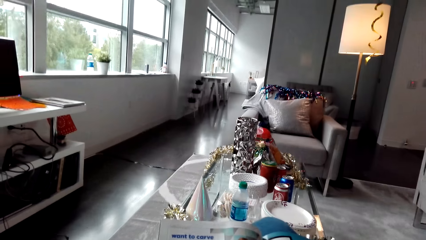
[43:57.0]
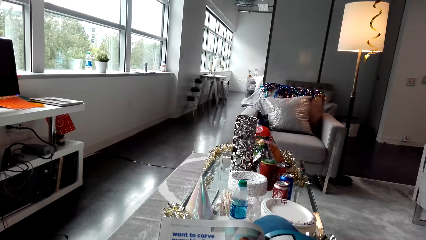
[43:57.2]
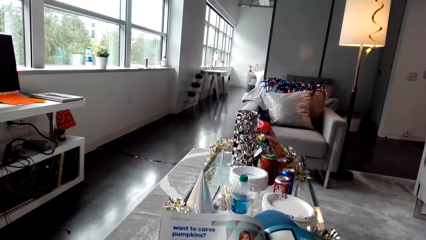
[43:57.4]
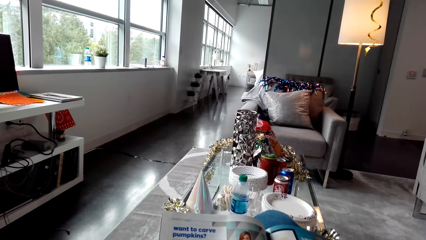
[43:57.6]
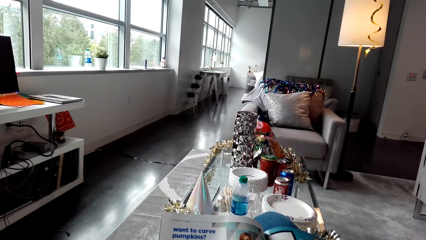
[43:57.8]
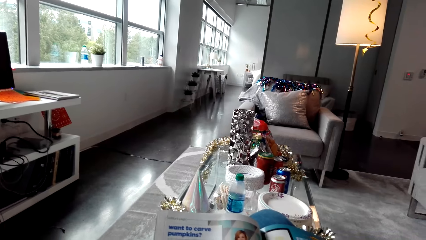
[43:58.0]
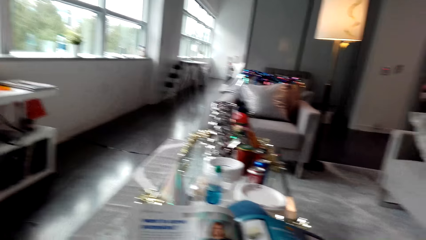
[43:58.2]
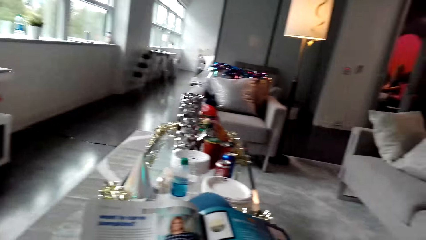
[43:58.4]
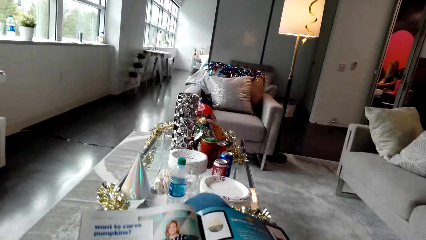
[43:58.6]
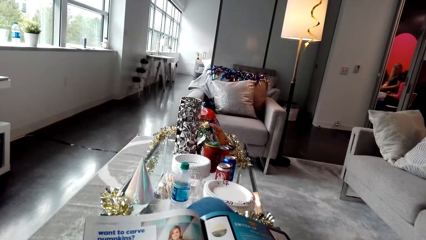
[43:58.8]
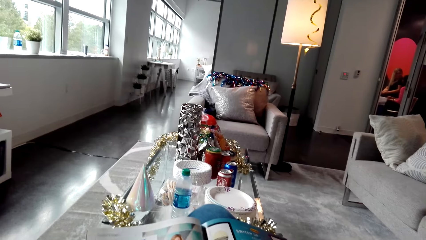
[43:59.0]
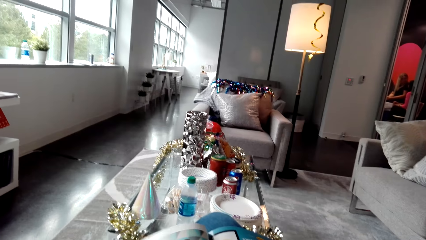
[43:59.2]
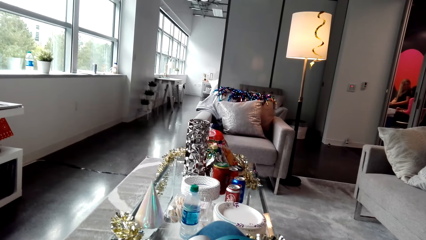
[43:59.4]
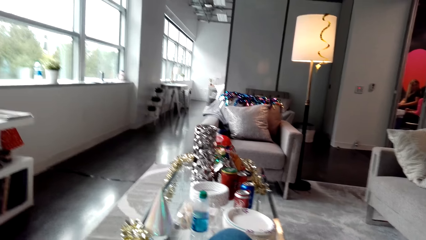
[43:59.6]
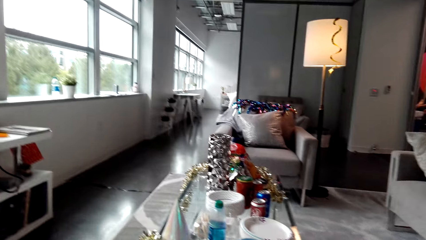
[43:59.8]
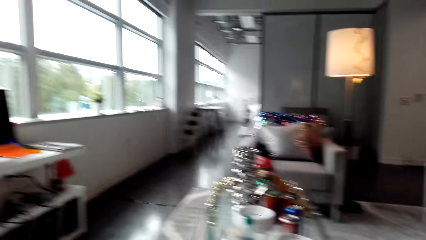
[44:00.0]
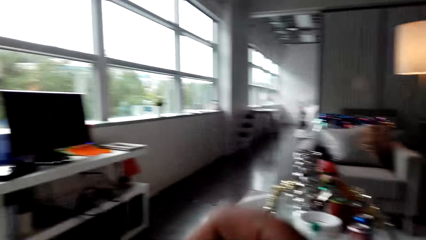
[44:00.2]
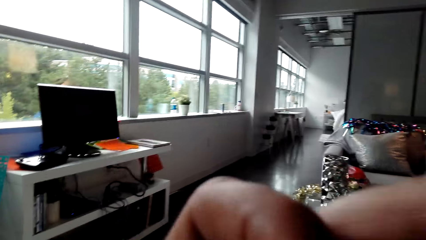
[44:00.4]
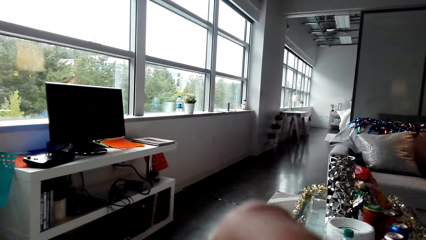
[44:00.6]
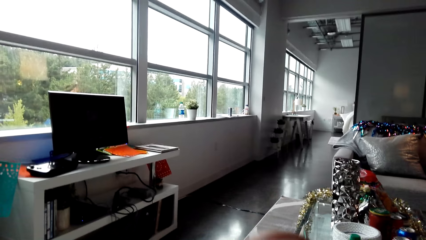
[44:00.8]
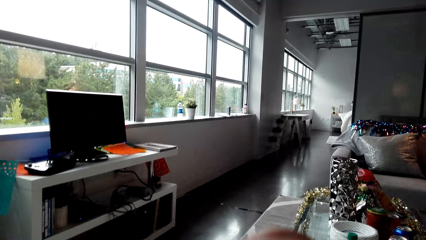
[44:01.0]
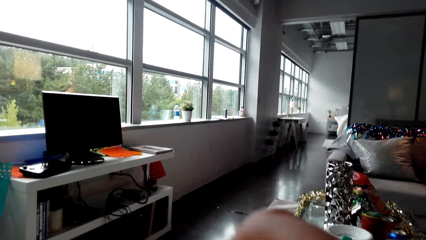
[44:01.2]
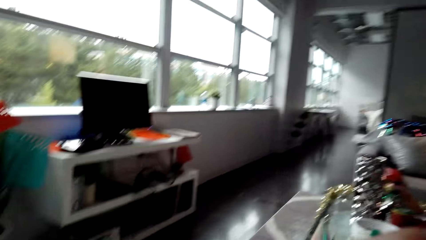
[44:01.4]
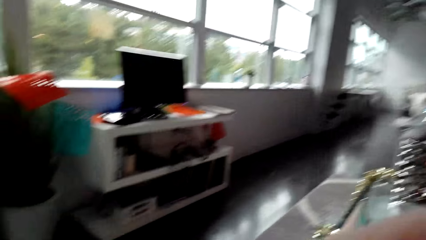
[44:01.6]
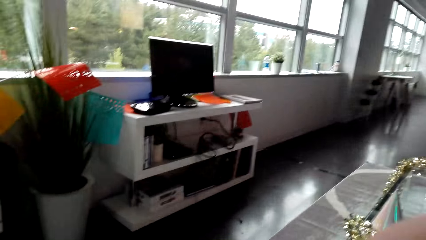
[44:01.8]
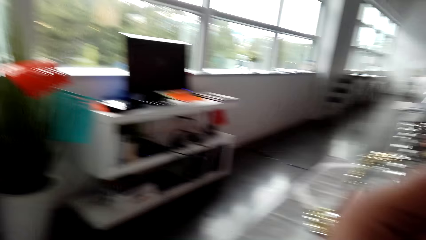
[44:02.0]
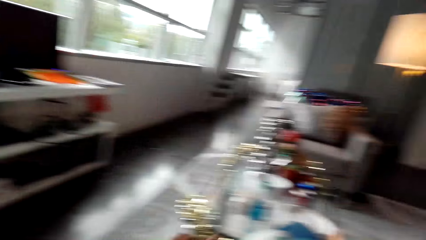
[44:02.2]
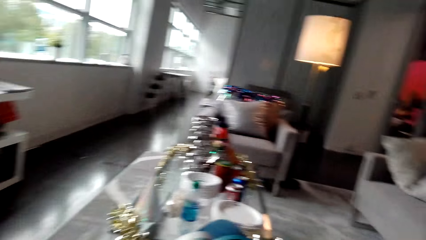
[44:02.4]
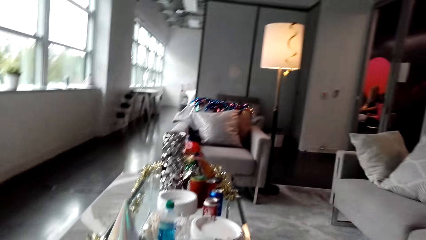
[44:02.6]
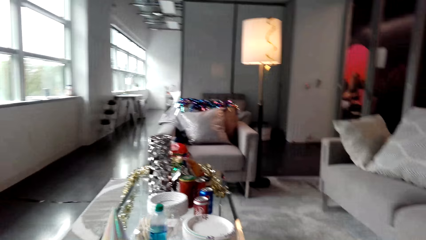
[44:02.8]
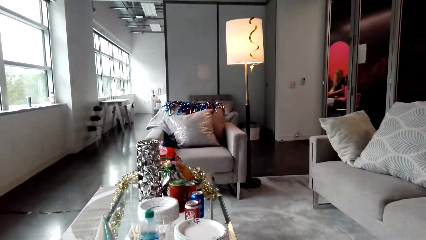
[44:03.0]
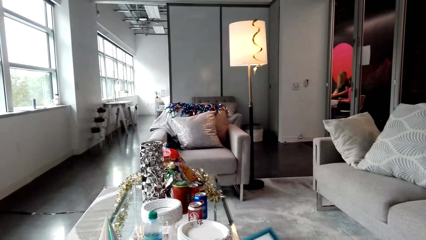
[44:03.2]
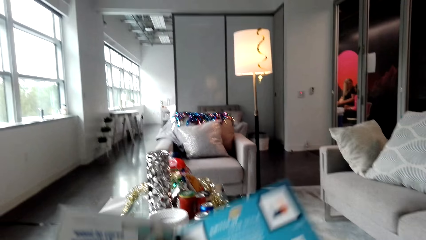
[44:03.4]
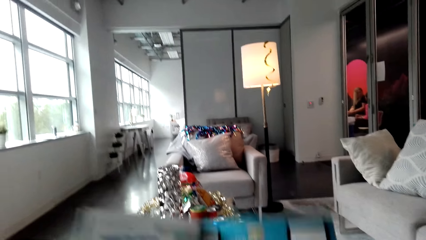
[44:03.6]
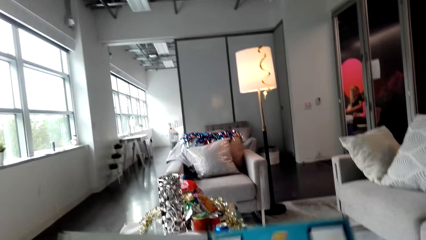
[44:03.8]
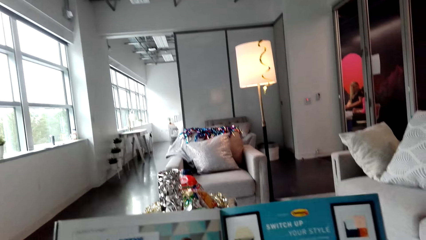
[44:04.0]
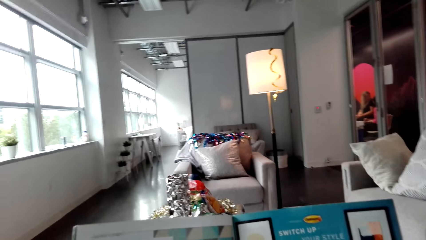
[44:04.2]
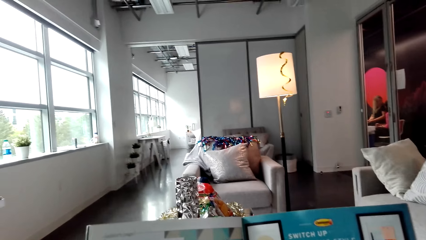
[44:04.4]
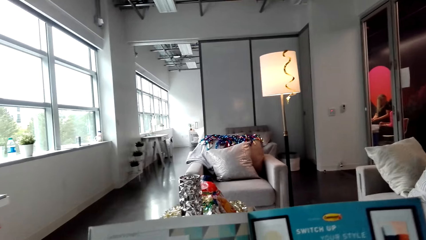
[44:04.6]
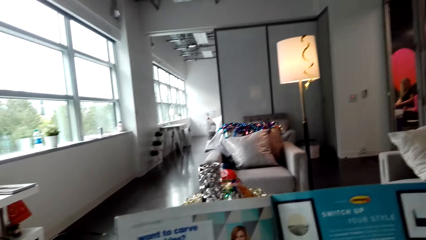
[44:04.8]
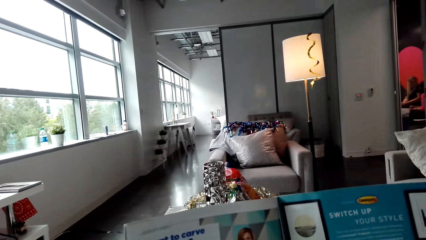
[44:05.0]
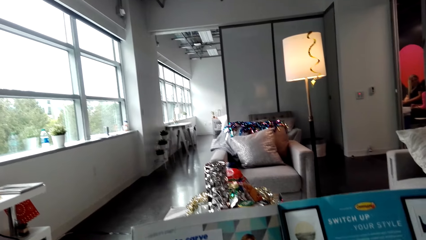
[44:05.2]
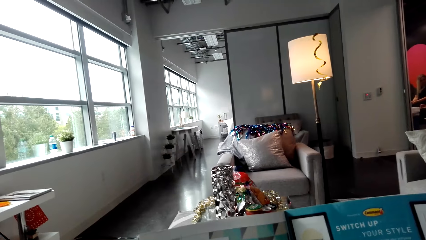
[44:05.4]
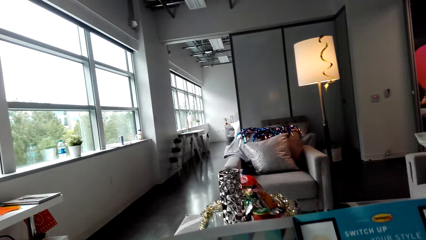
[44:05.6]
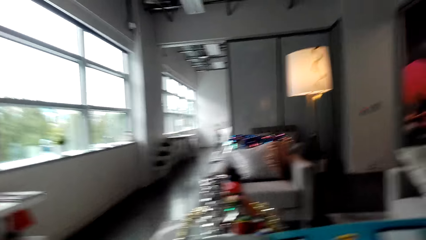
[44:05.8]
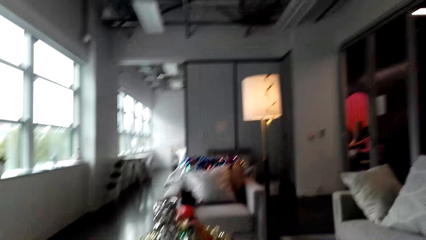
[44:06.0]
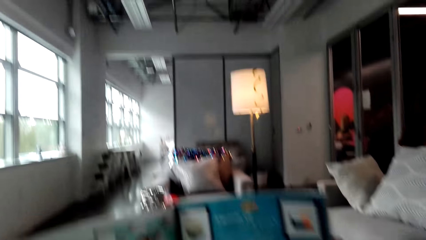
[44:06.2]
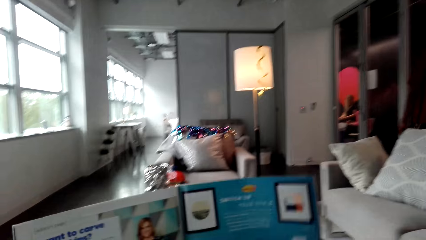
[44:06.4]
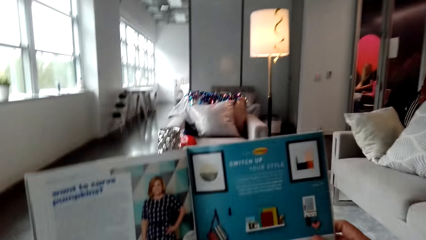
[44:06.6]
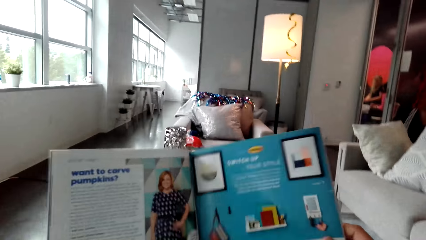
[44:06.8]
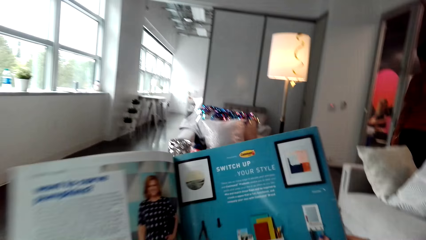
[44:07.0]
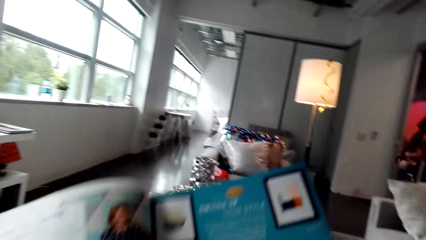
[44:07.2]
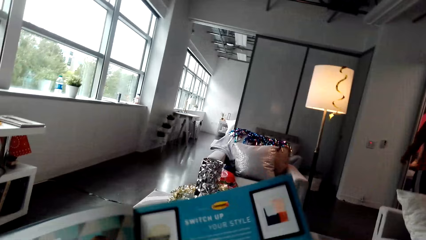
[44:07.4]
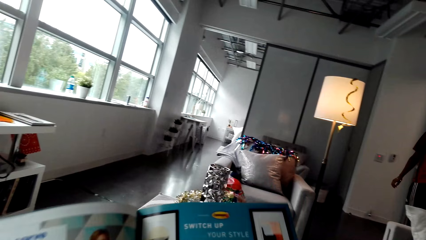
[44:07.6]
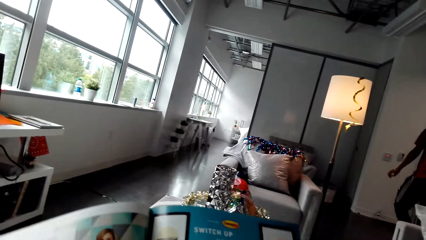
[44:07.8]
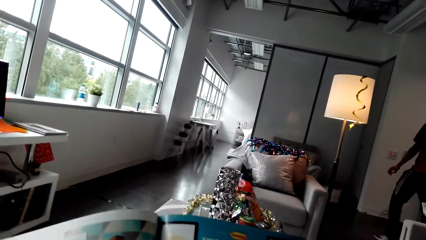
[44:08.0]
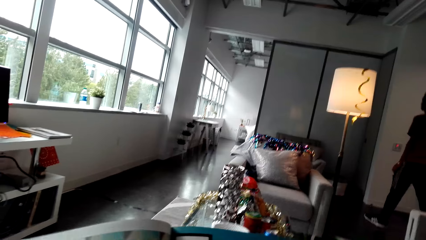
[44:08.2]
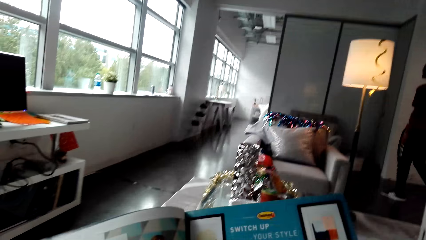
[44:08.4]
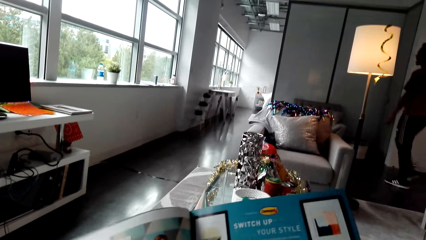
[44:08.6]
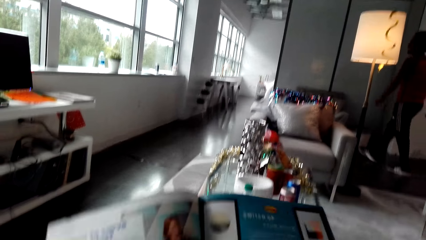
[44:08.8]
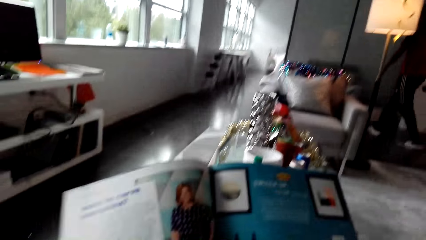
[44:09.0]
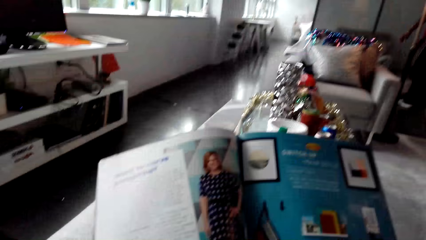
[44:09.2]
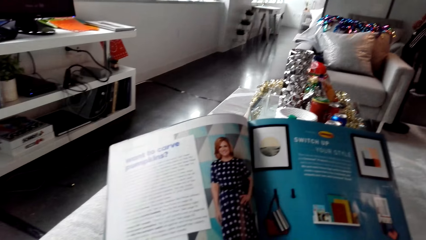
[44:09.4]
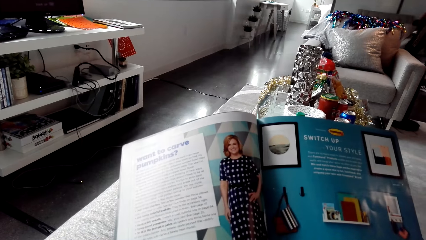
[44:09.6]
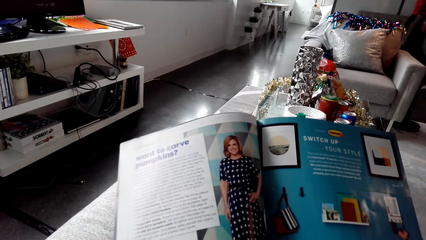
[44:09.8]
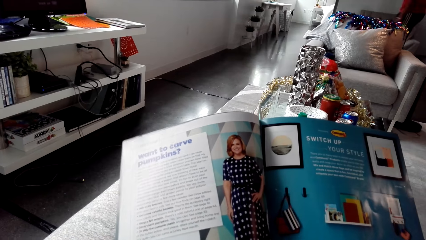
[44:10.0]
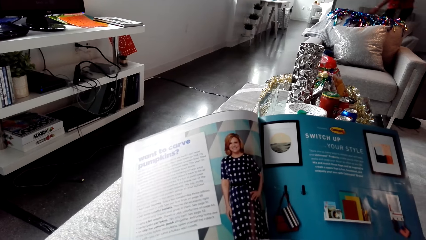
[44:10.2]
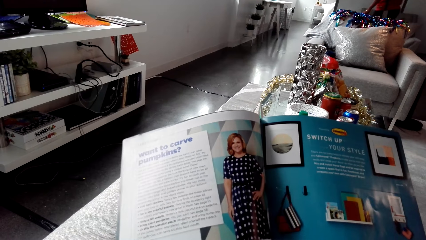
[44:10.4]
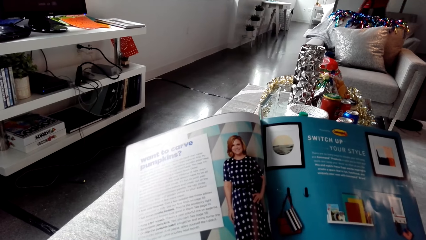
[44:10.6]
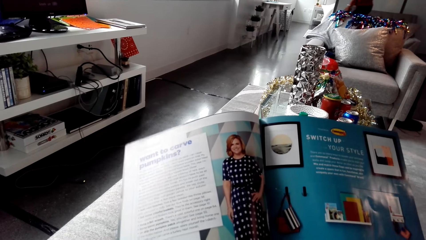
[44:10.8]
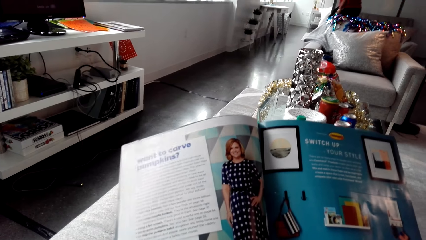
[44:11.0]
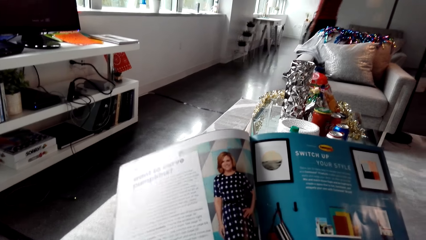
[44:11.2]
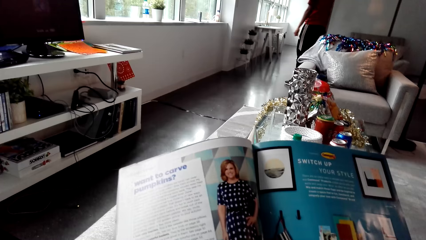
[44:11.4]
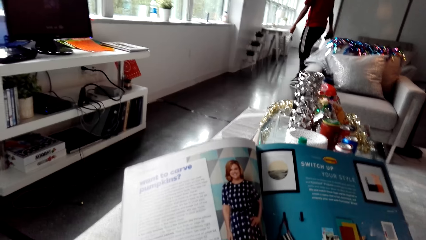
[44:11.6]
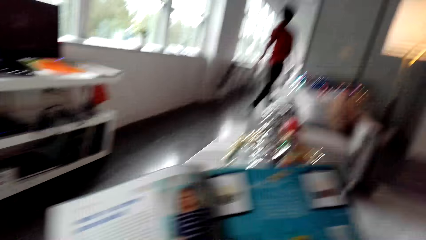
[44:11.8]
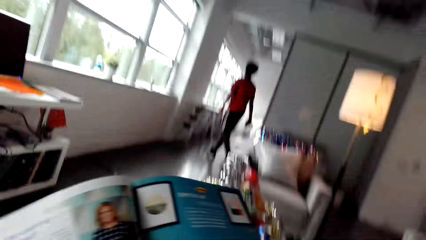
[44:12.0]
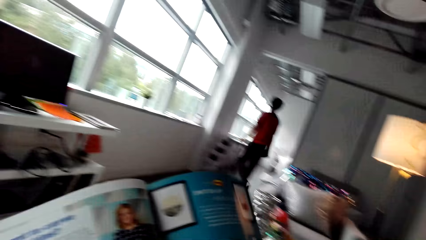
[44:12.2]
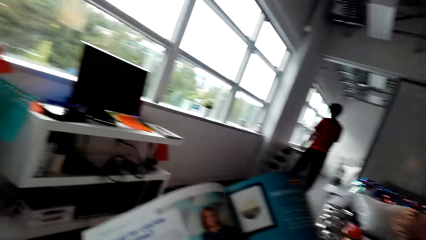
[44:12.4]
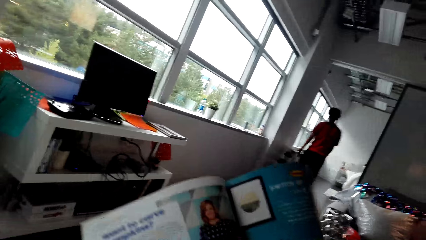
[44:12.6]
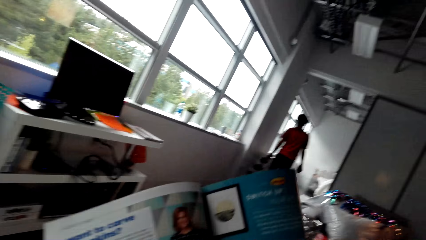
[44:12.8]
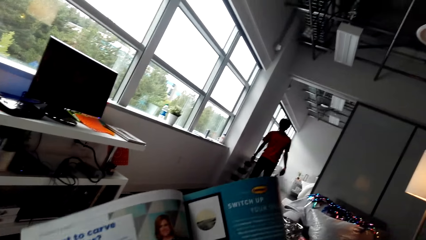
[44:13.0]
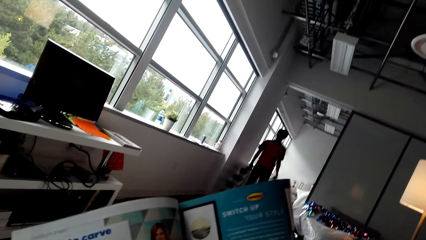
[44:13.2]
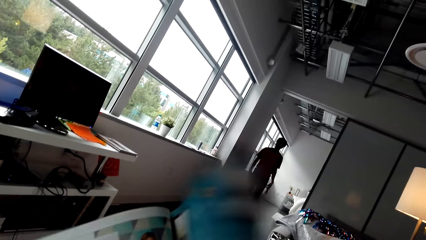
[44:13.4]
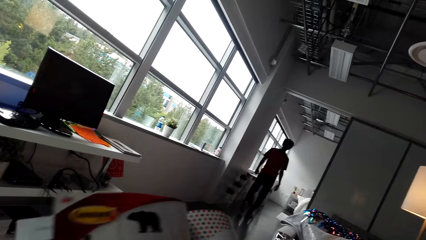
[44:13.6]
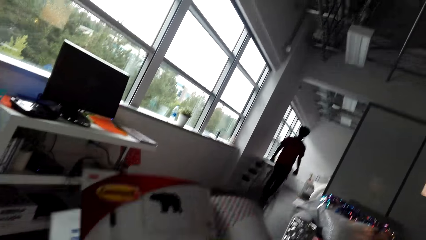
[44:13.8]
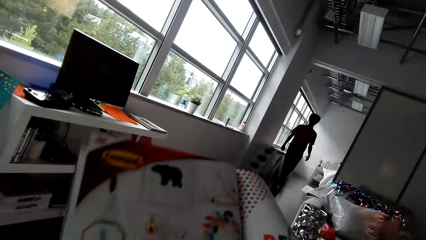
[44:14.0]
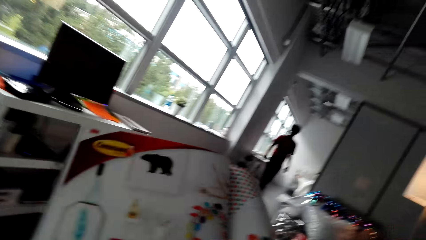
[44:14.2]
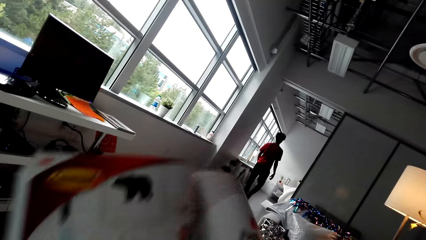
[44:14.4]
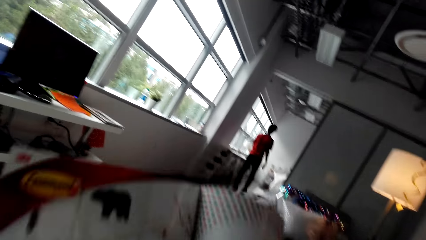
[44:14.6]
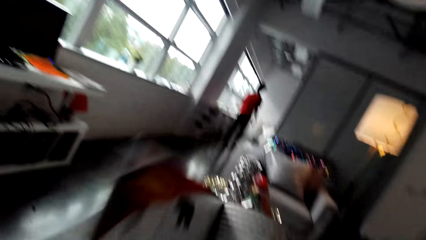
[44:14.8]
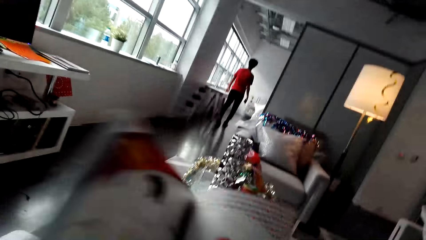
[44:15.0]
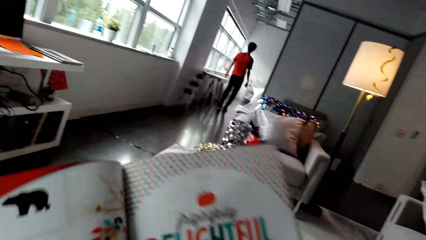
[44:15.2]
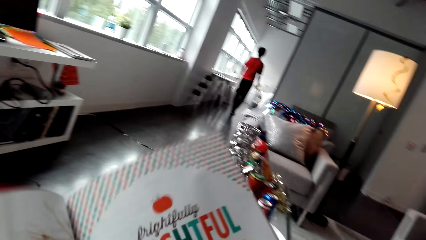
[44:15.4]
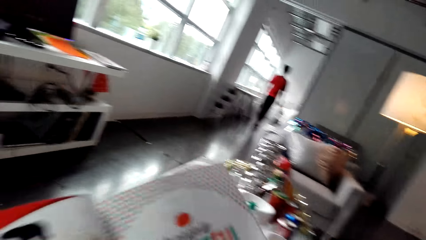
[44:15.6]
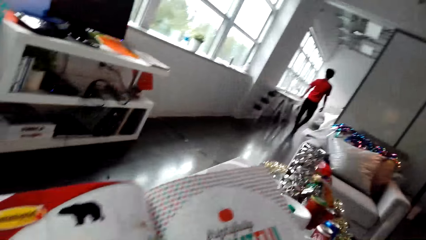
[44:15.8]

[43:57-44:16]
A man walks in the room.
